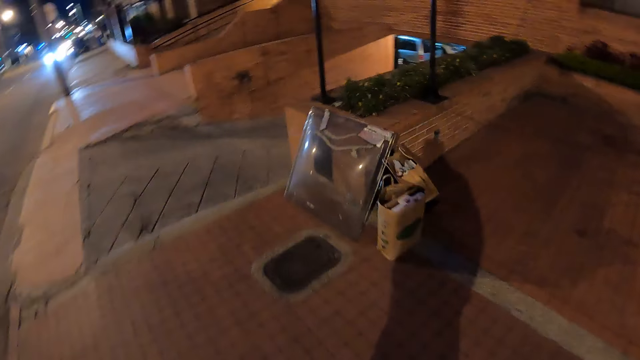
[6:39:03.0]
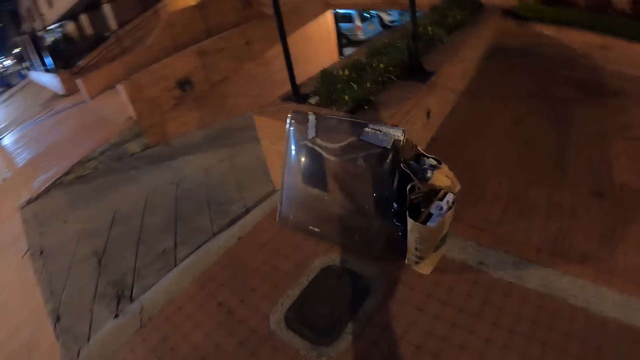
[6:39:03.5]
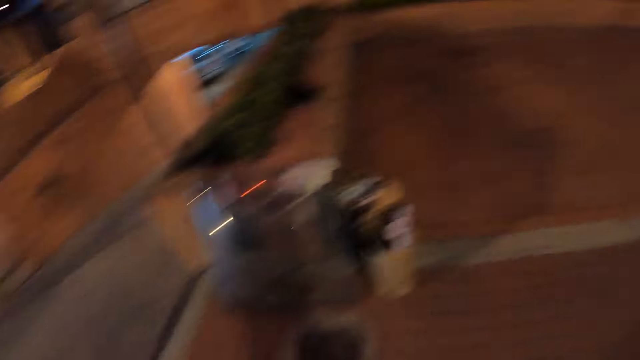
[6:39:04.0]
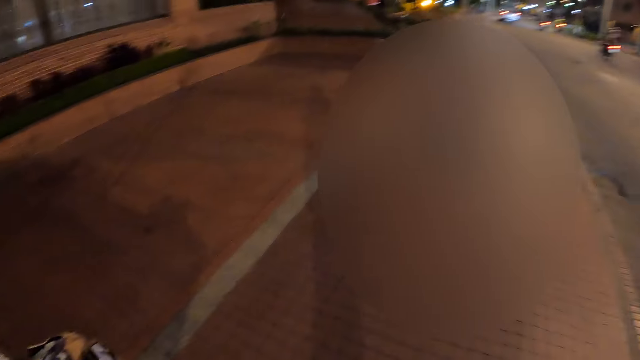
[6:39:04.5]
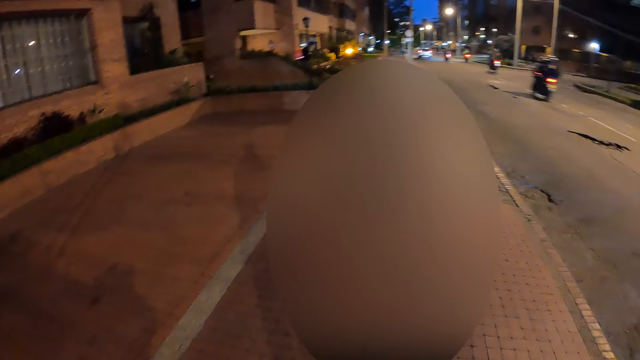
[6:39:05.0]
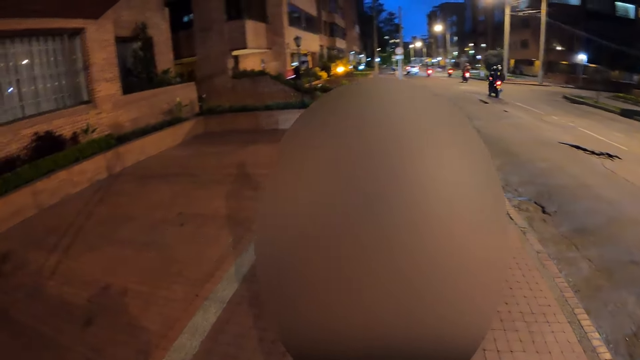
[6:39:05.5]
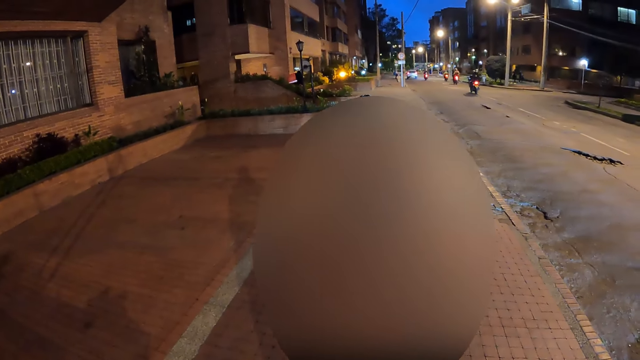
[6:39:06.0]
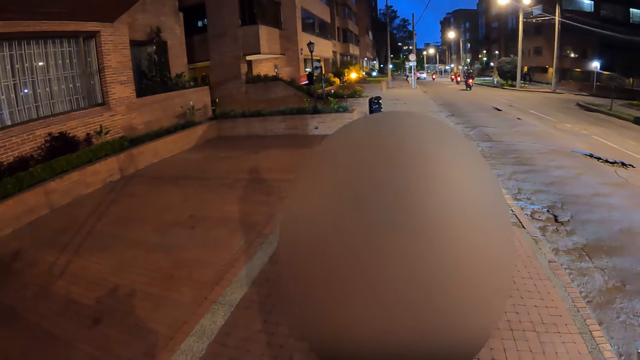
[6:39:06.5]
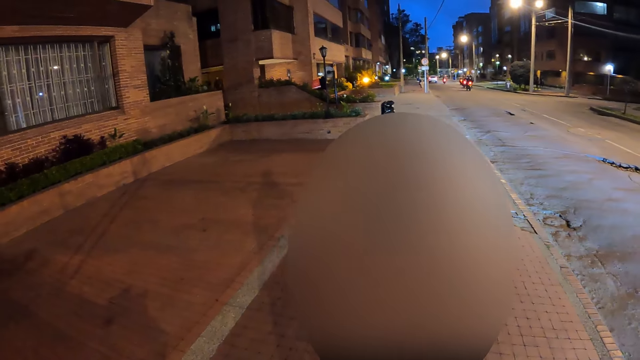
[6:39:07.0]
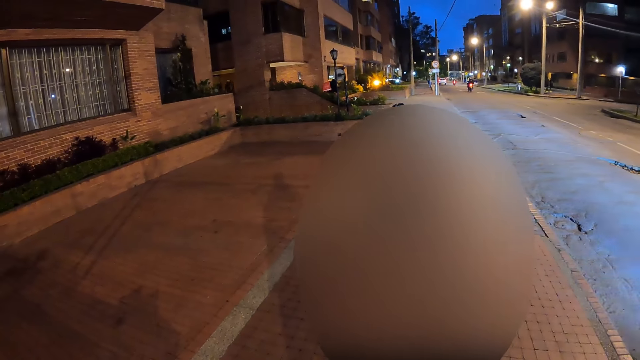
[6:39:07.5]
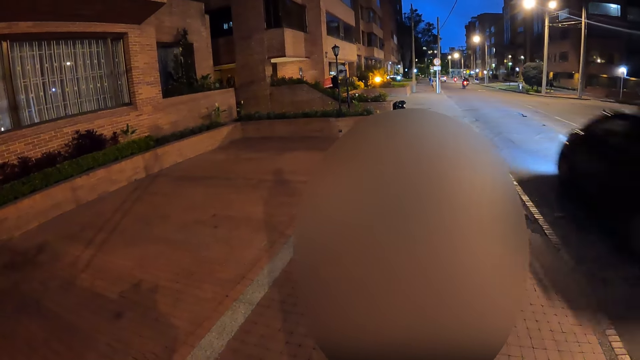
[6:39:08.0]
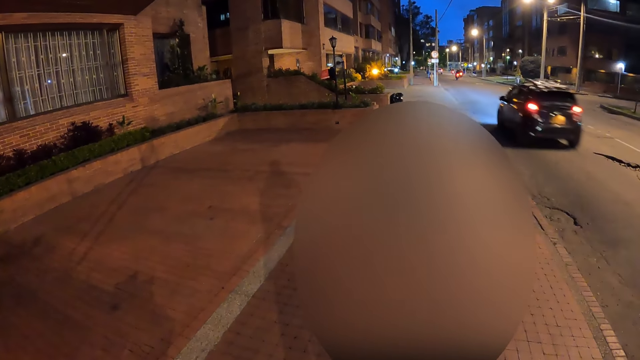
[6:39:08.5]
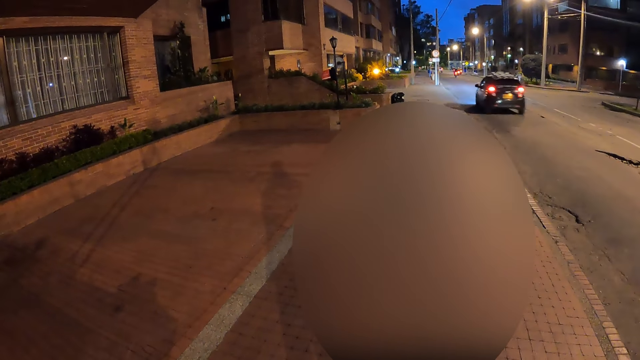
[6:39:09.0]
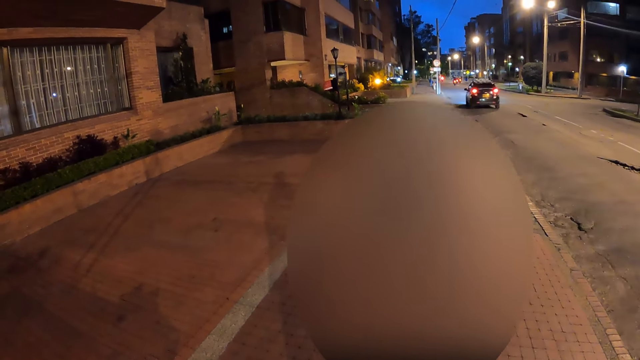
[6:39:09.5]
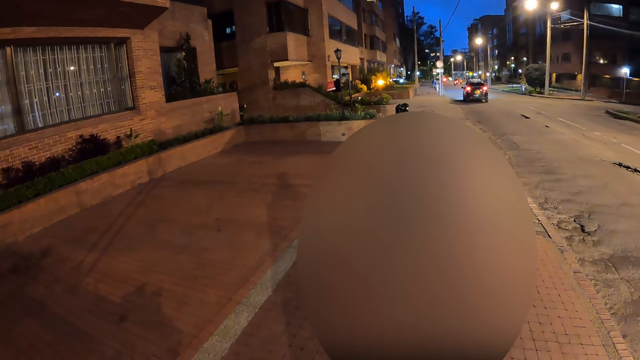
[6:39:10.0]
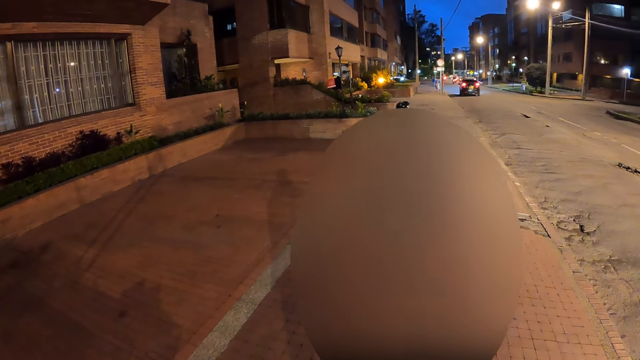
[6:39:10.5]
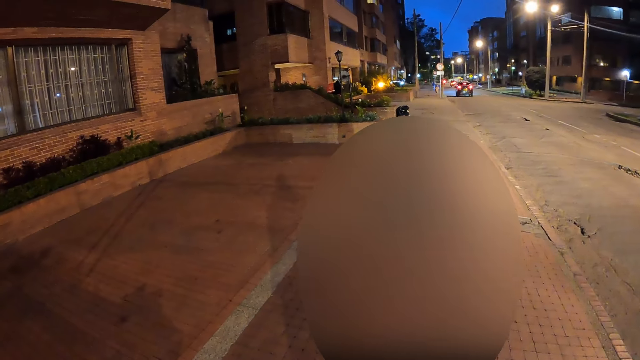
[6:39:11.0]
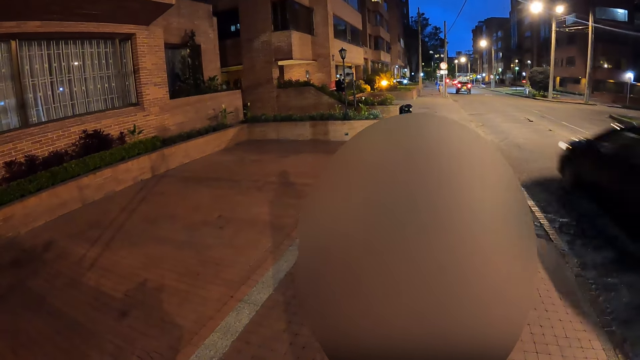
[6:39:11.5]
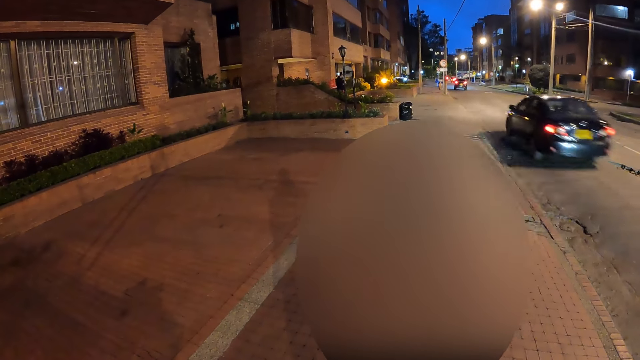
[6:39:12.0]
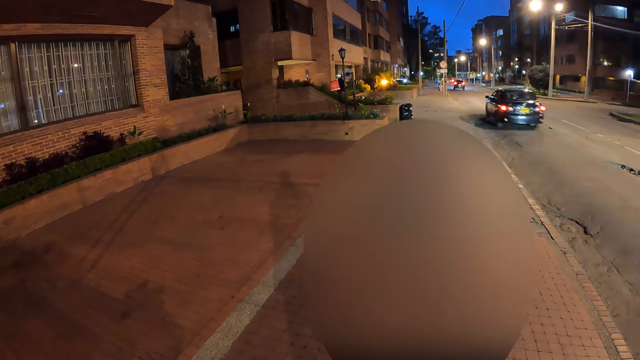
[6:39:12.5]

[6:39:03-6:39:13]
The camera wearer looks behind.

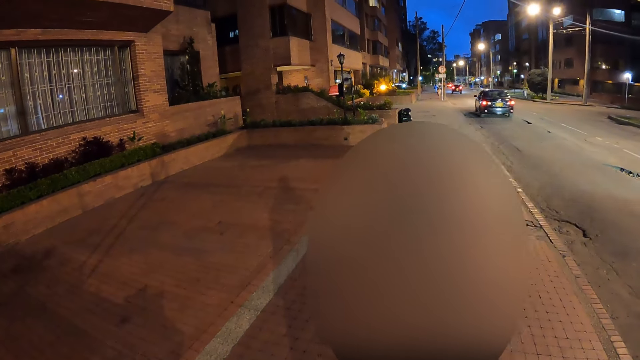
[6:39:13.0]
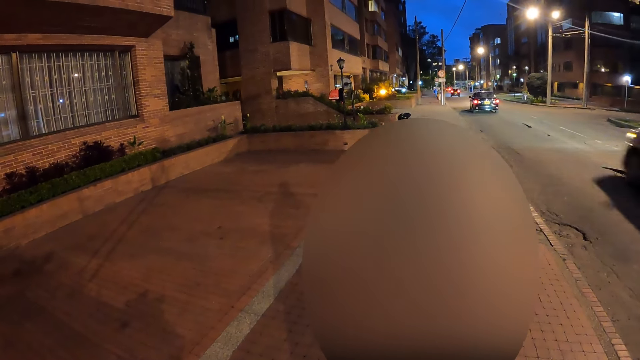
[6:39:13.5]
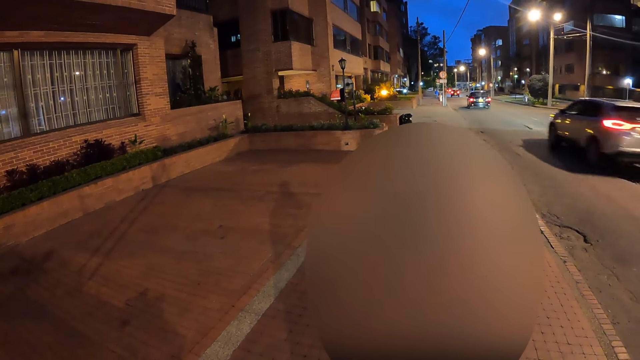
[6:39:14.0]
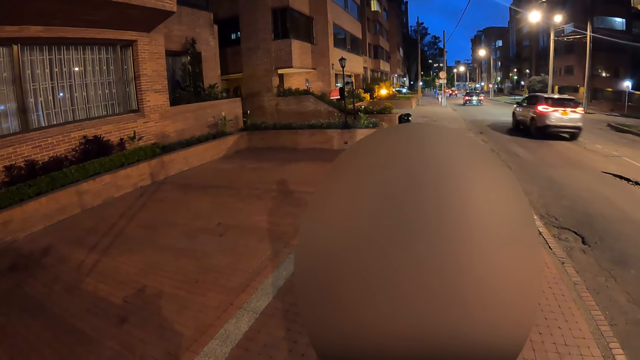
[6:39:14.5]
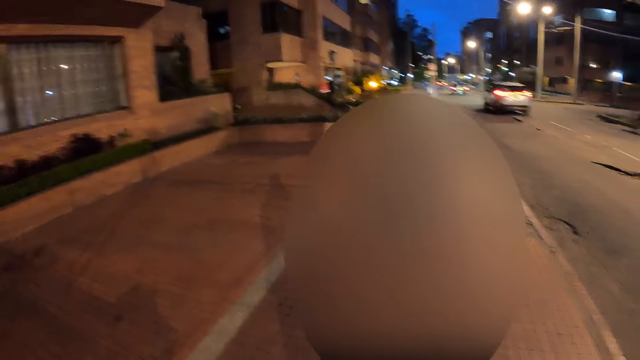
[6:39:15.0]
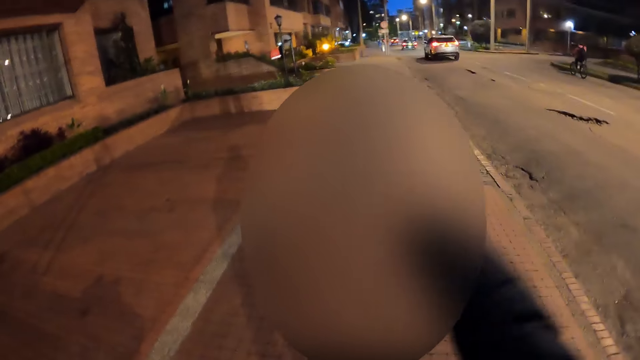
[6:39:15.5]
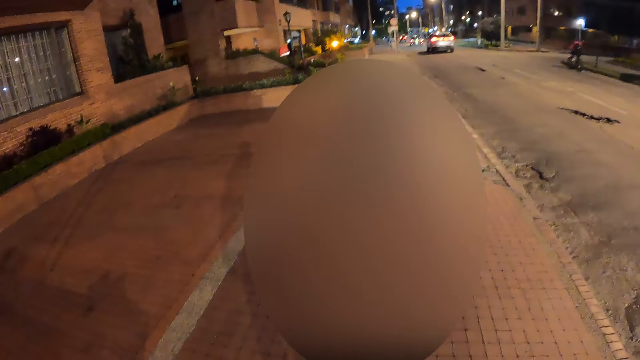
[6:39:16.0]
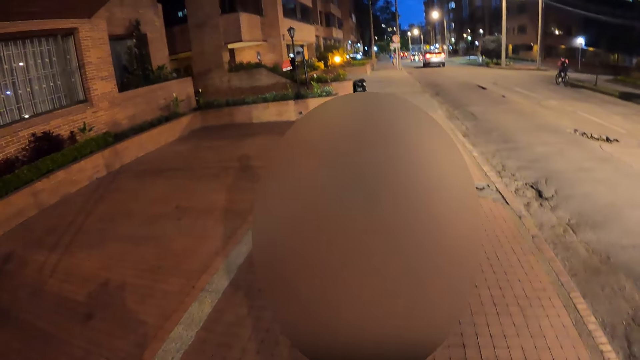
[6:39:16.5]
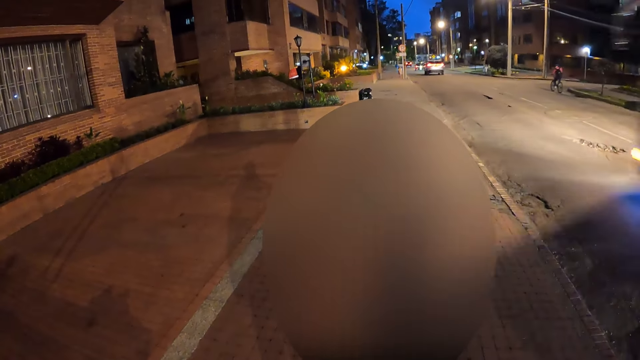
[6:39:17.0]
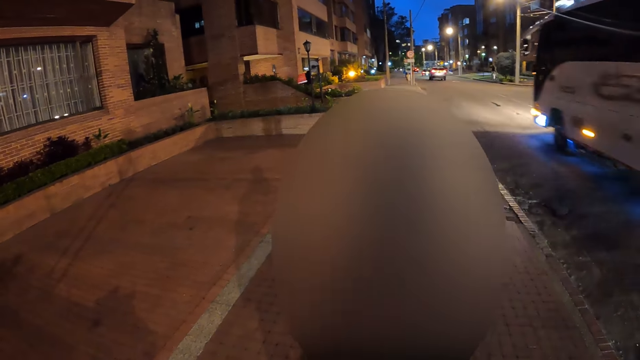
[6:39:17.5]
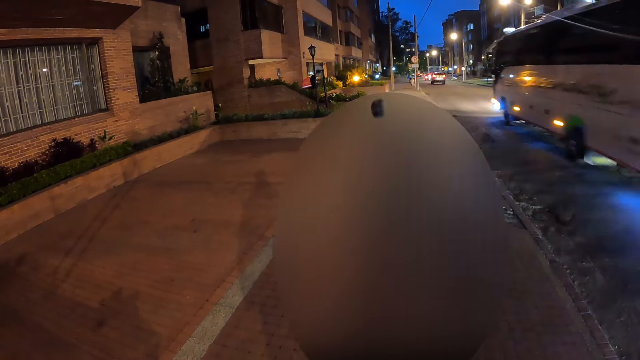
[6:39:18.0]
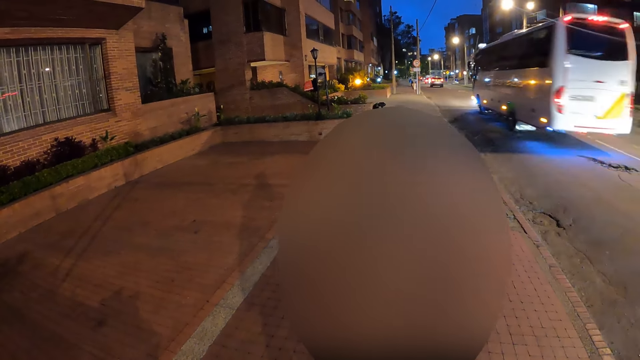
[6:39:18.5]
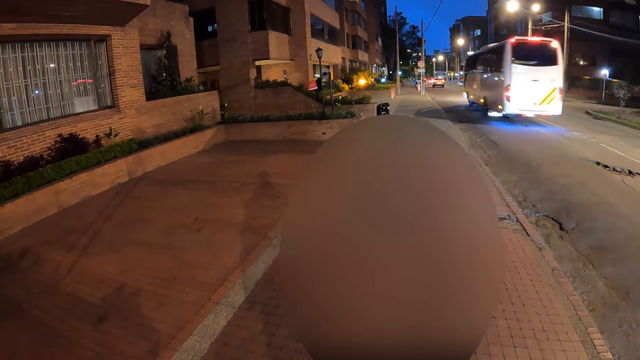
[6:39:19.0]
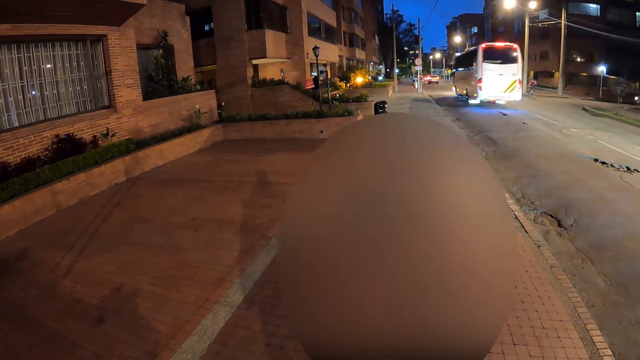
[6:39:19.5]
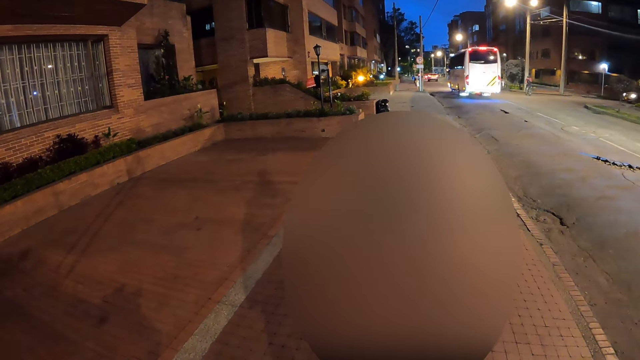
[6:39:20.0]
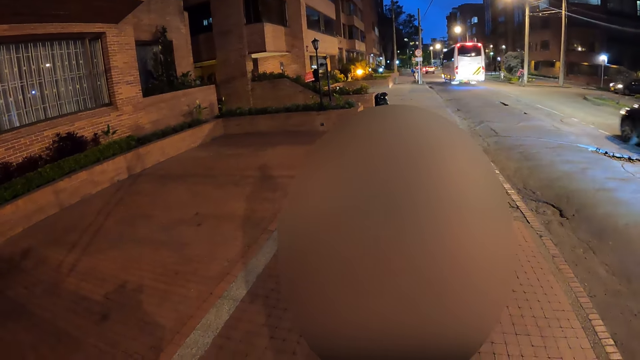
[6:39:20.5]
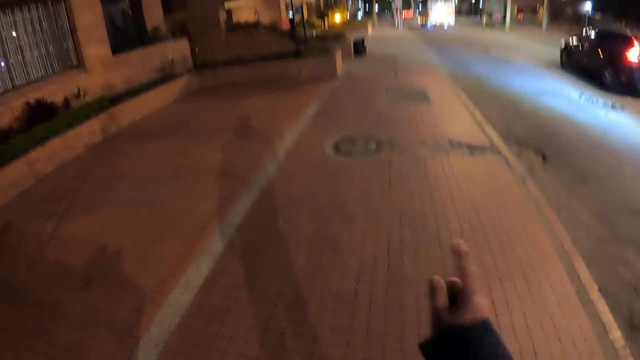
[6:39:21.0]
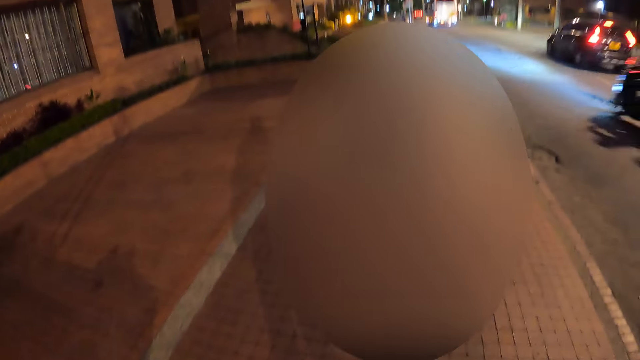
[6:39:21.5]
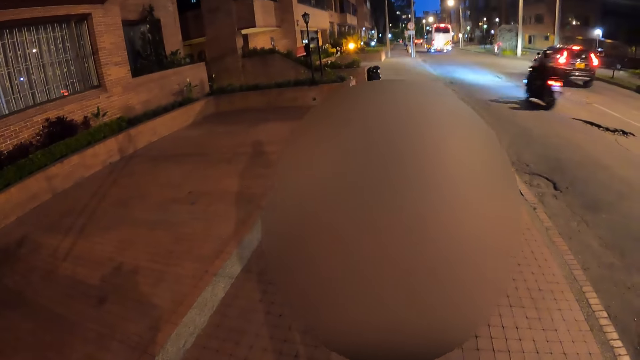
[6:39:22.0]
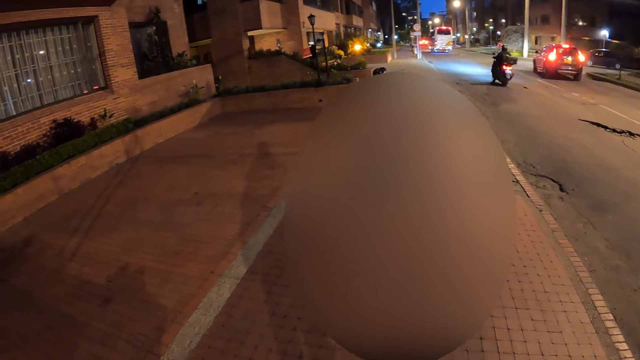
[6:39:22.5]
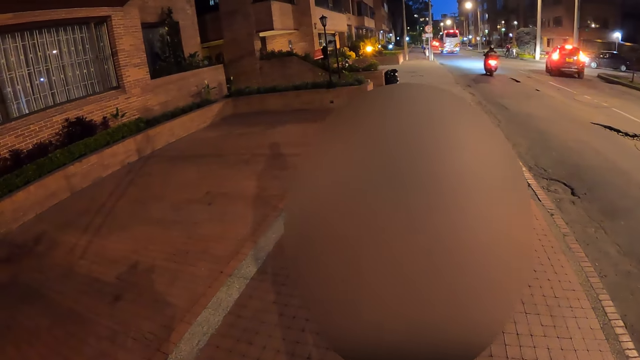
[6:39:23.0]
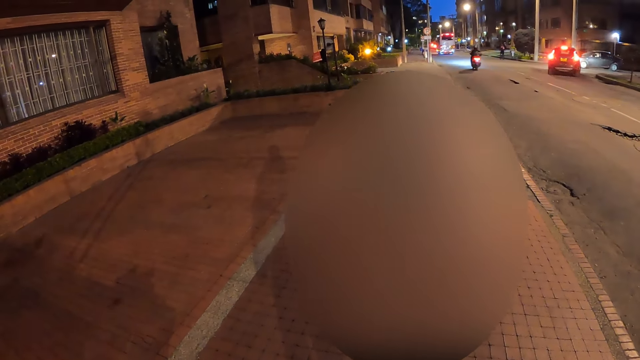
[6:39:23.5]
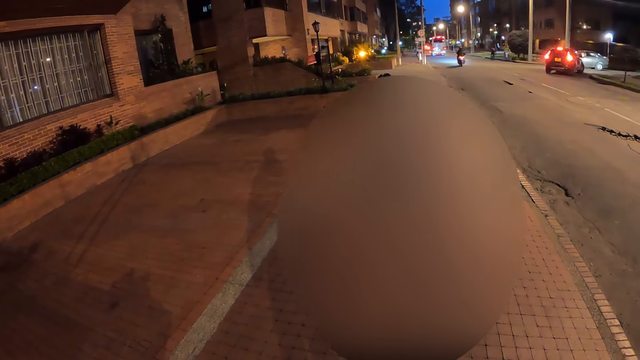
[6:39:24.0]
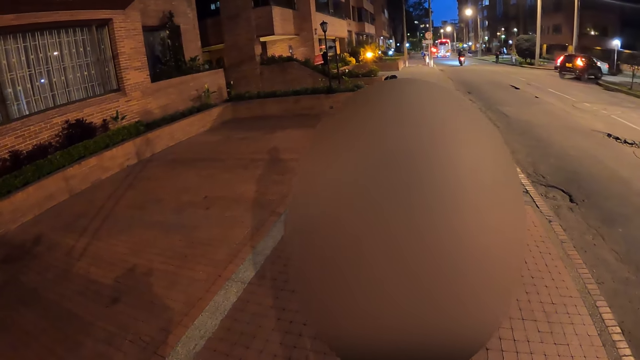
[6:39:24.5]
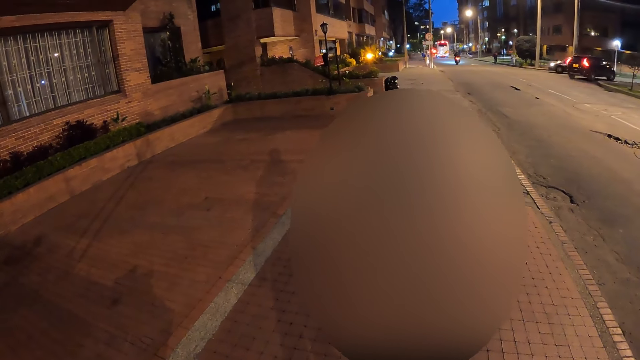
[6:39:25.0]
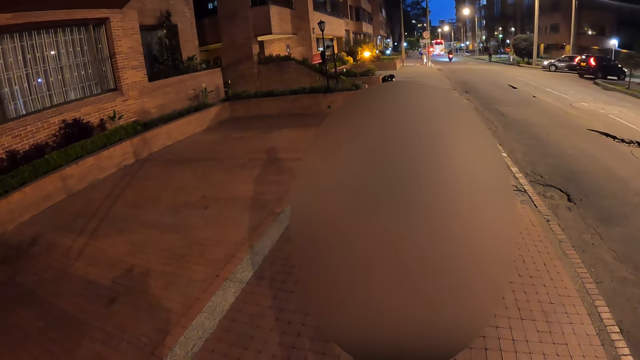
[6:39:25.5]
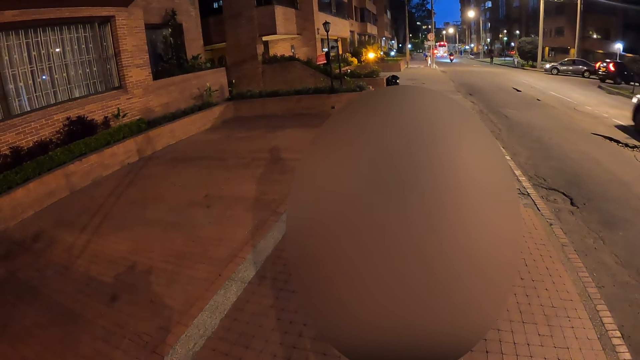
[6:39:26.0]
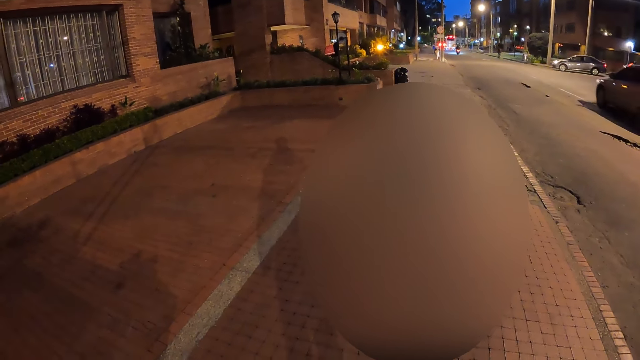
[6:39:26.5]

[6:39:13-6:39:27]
The camera wearer stands on the pavement.
